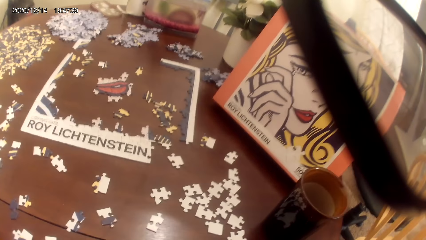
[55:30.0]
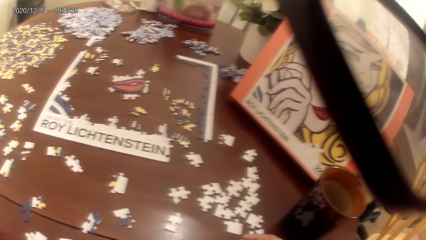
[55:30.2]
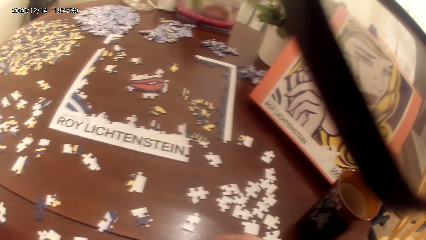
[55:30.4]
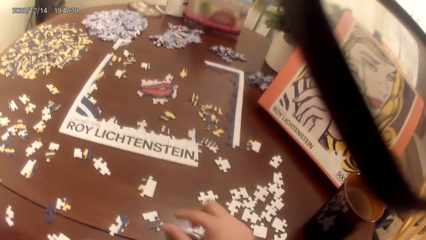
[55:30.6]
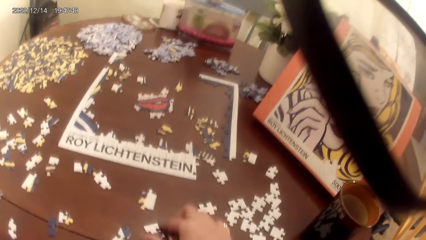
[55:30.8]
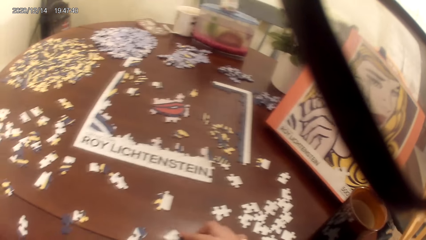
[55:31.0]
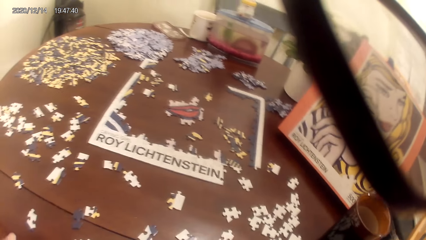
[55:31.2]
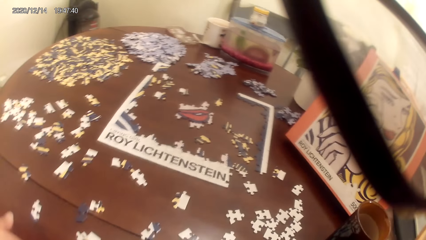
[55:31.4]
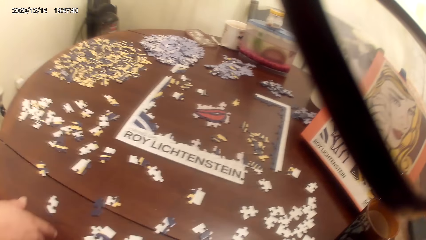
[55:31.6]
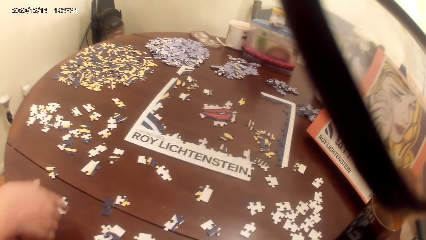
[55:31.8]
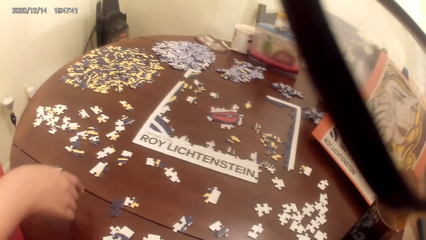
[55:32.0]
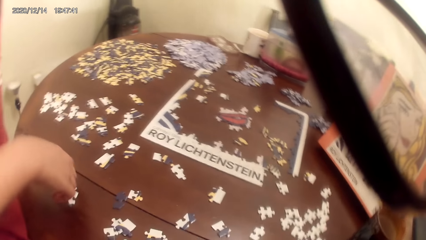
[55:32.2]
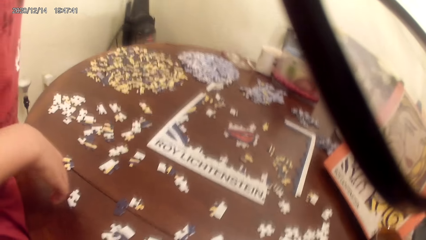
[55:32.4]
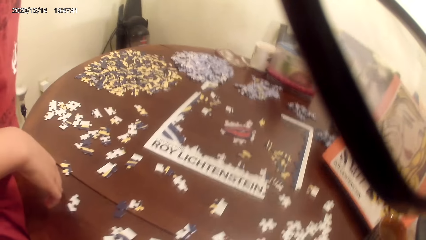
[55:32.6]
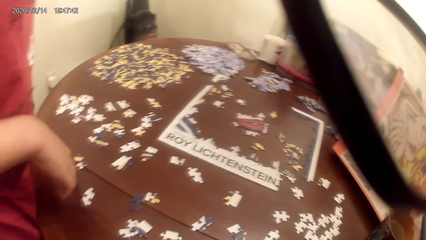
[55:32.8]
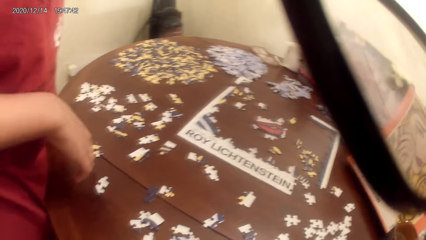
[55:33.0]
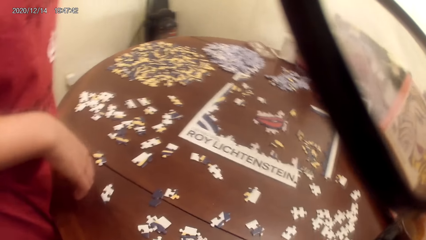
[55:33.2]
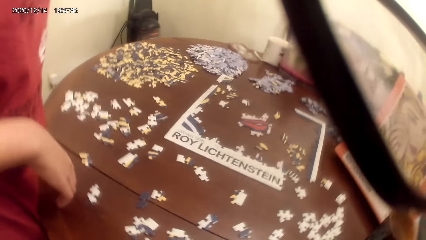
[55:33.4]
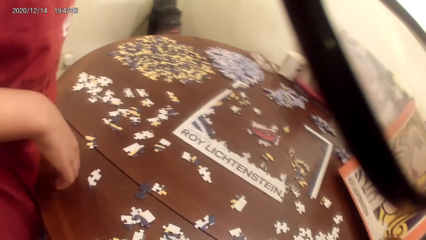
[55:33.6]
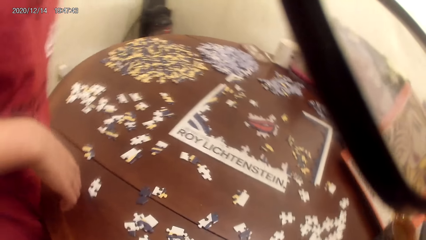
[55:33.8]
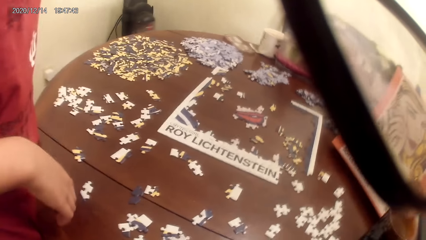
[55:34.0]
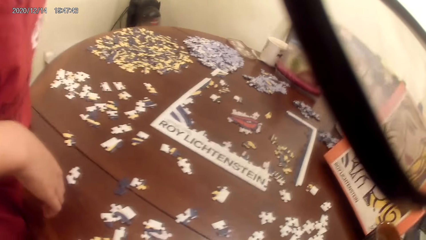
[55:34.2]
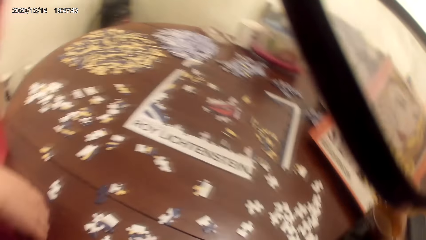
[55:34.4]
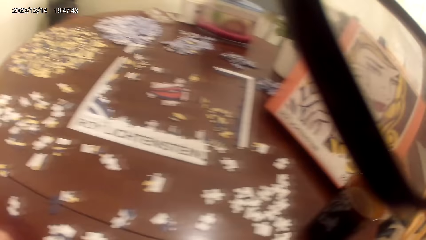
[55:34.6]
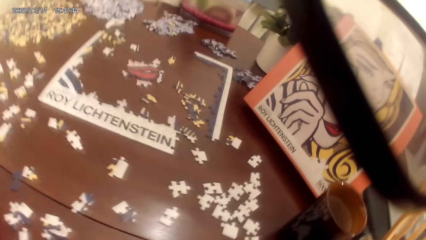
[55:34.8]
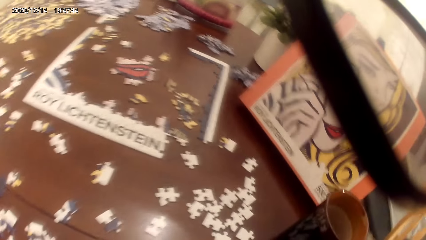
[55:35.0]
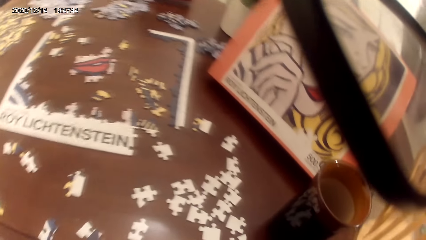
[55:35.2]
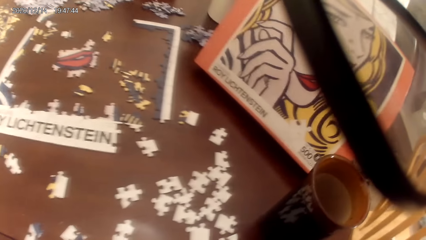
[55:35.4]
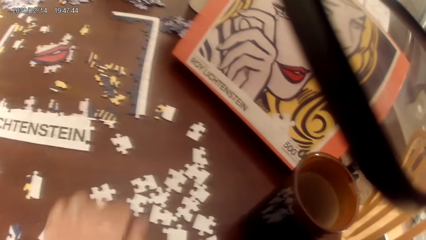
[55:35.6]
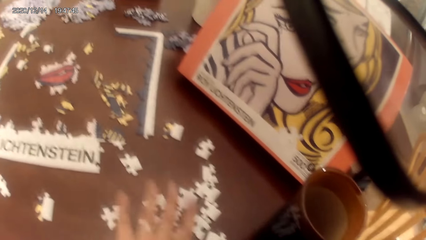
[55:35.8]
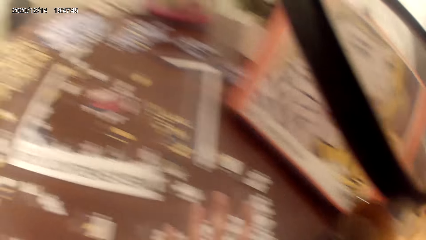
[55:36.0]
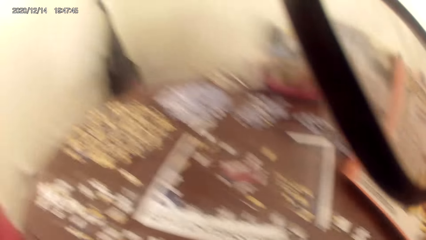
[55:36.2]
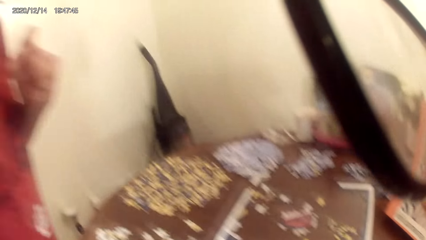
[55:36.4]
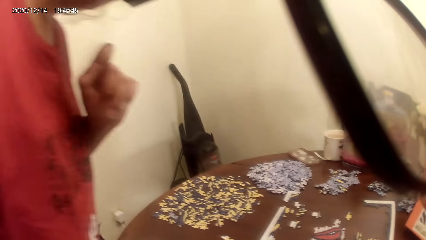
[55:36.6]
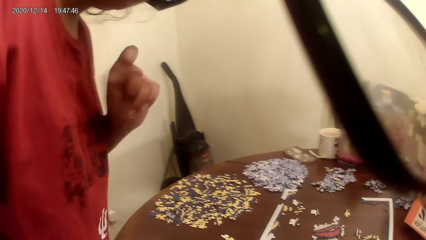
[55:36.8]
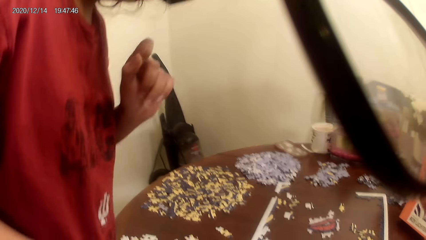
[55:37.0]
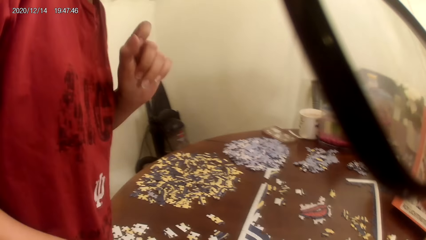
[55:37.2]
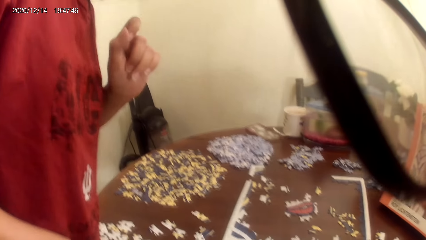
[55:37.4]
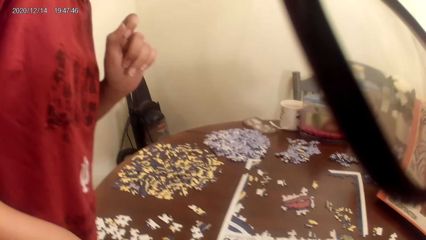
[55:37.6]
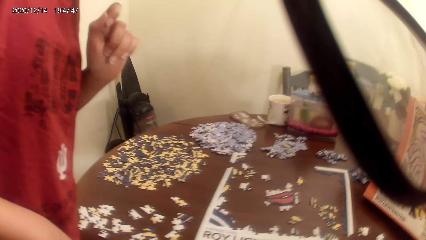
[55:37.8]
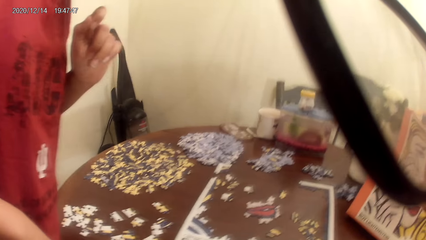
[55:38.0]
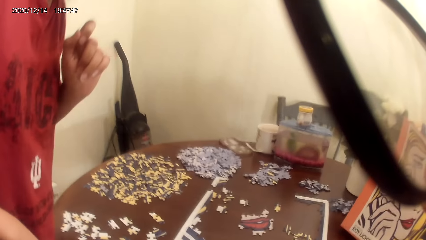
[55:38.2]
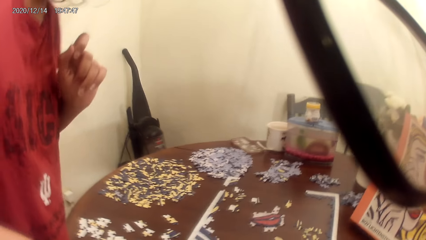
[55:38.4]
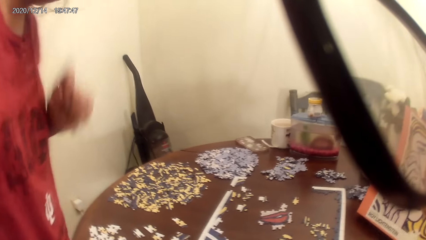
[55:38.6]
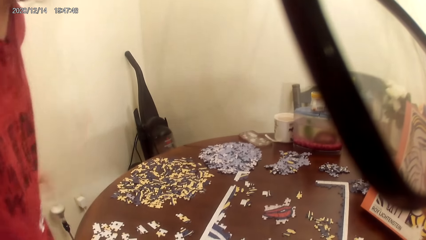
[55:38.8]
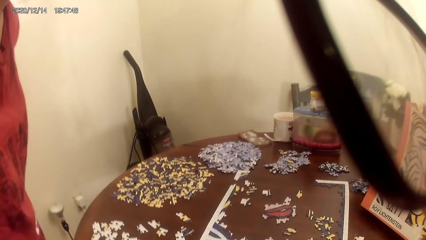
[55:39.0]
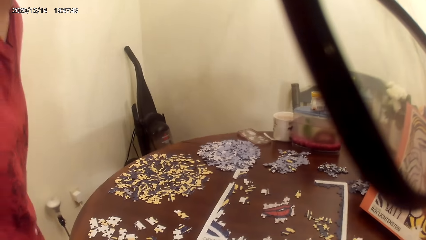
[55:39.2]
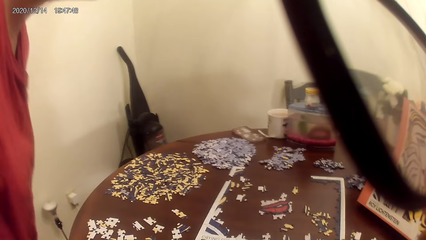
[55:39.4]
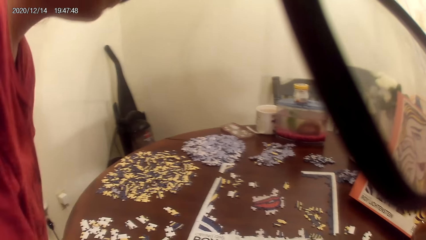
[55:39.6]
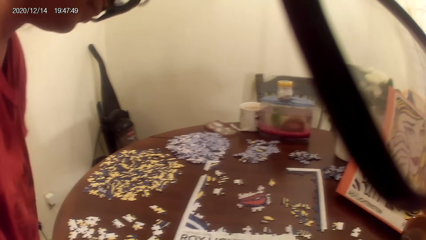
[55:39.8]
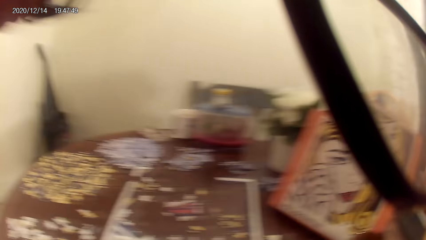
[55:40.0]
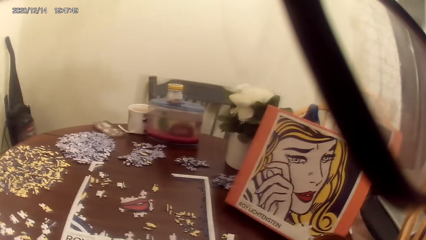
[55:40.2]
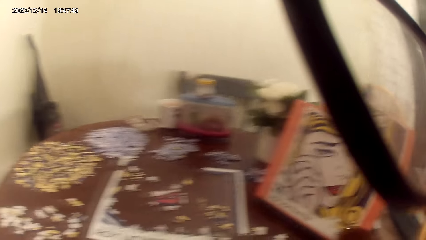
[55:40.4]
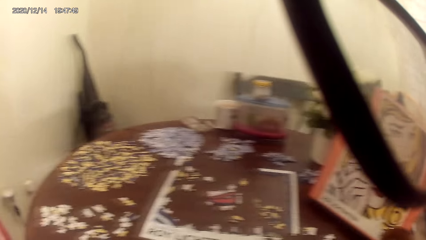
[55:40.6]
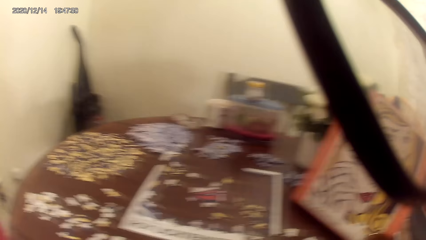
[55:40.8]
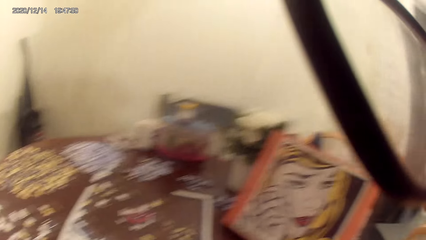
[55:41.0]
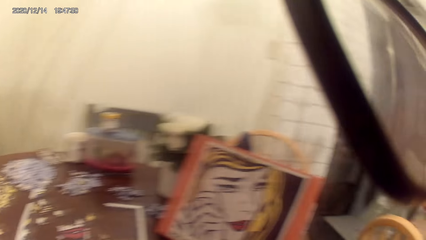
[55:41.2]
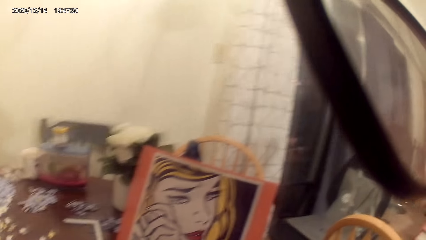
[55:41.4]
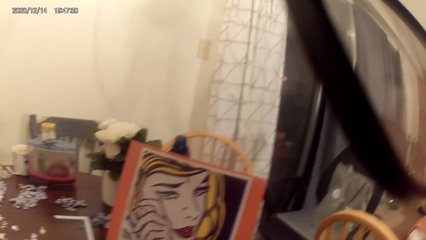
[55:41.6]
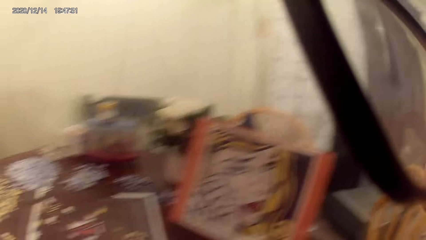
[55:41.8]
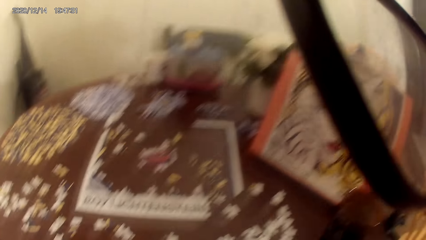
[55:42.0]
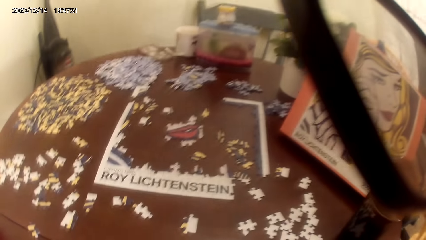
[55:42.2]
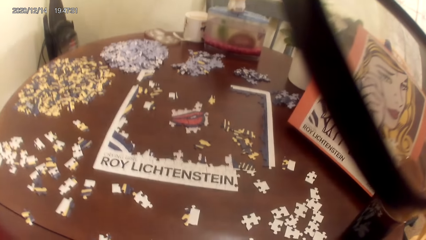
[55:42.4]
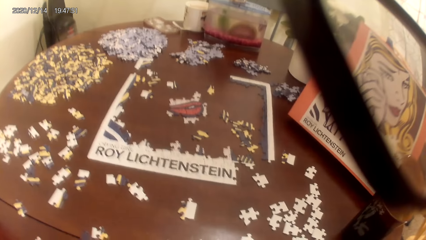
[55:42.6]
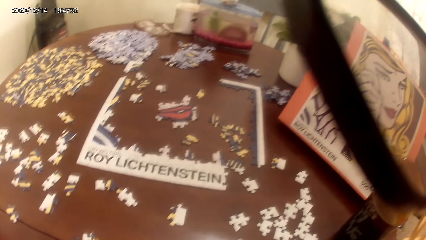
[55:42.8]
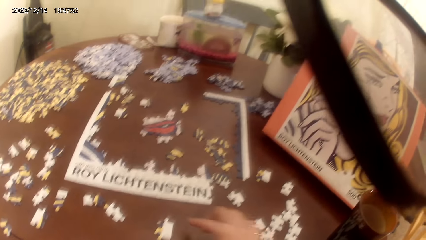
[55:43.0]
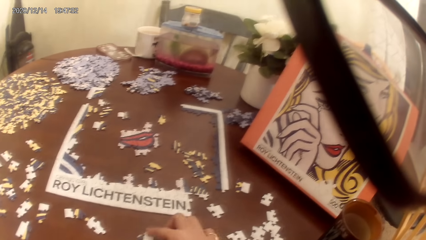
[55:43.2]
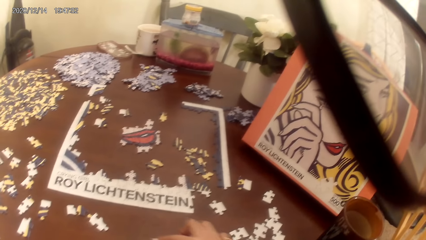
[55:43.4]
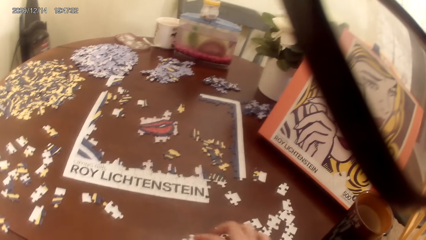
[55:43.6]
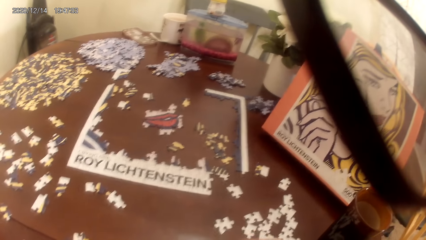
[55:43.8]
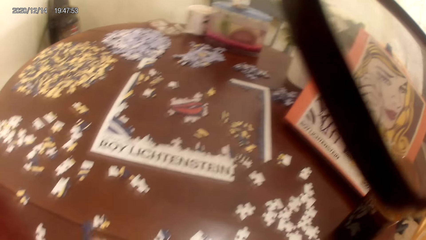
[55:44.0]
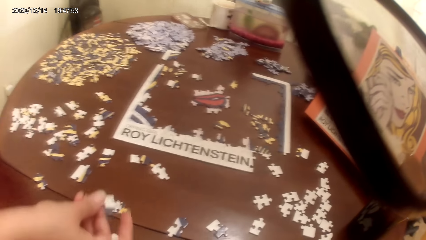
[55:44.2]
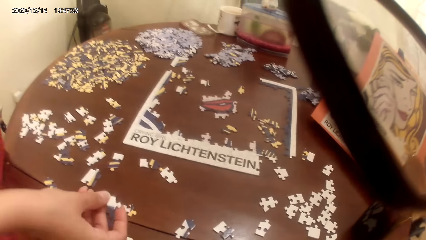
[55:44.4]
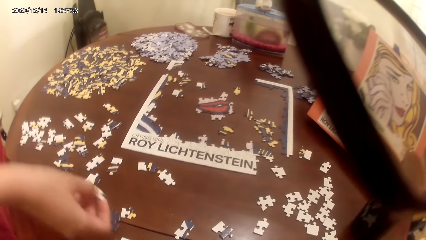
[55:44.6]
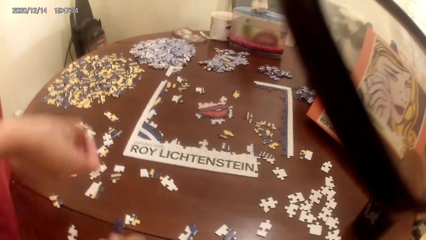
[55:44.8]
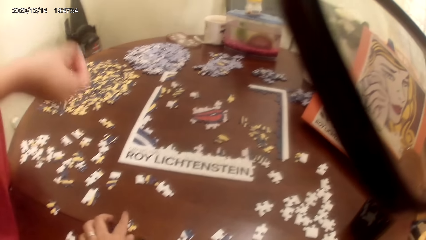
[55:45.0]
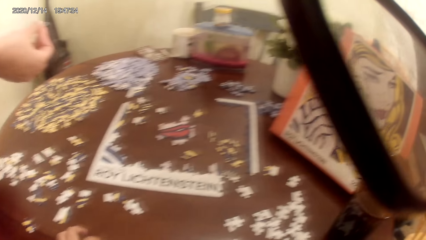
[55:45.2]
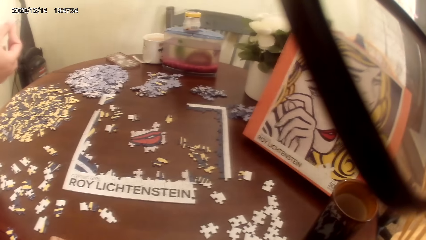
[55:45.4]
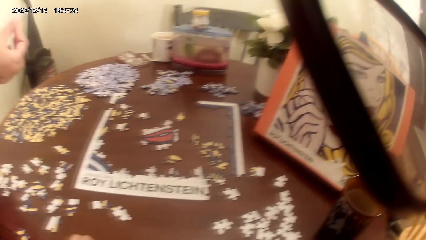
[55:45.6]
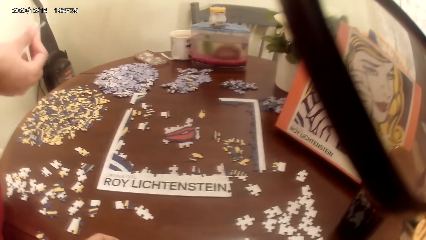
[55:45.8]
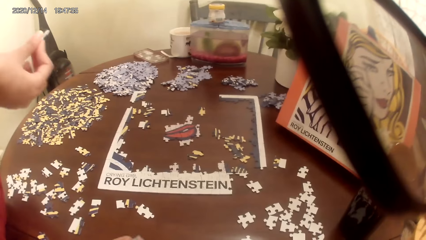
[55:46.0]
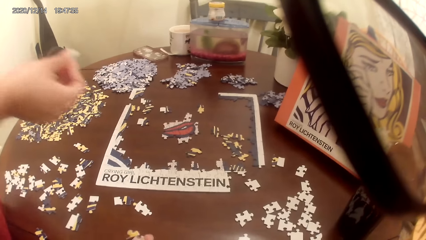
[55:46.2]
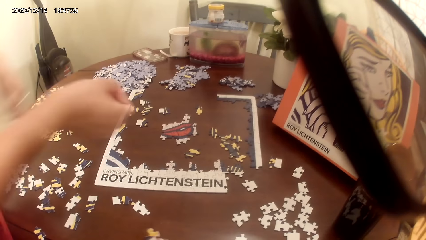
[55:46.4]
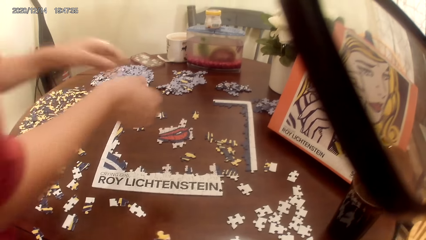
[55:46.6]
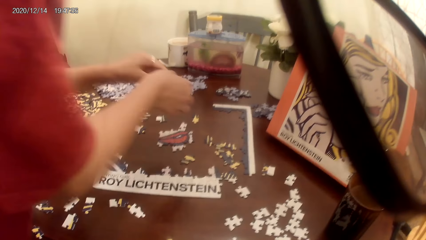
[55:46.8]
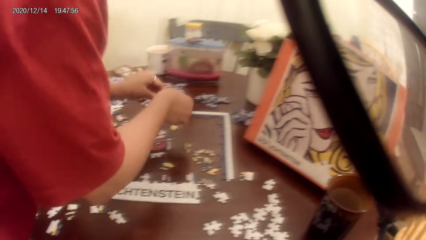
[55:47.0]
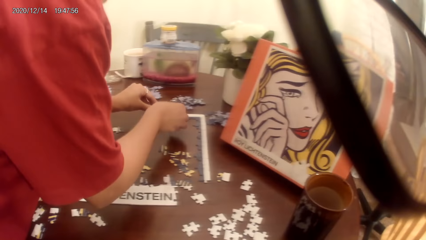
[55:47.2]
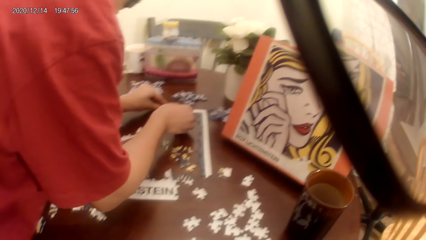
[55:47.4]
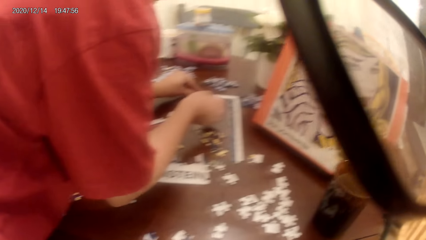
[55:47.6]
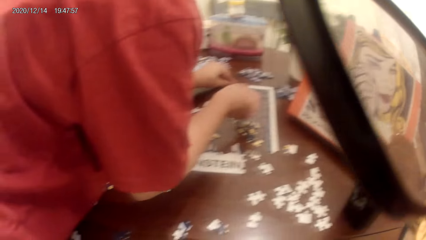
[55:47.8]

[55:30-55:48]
The camera wearer plays the dominoes game. They talk to a person. The person carries a puzzle piece.
